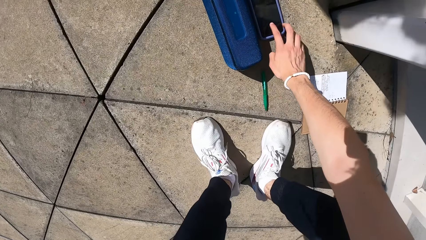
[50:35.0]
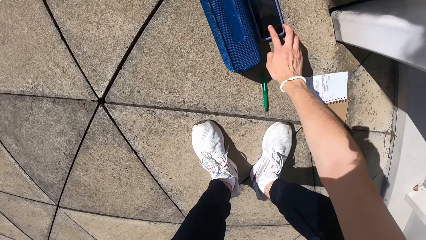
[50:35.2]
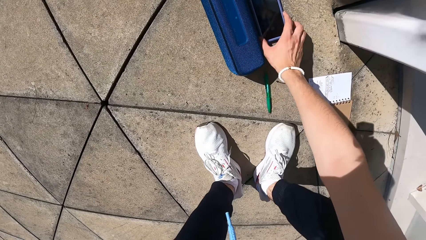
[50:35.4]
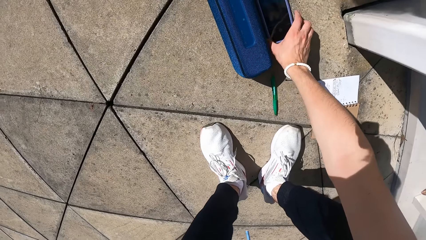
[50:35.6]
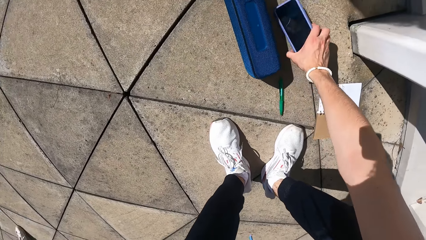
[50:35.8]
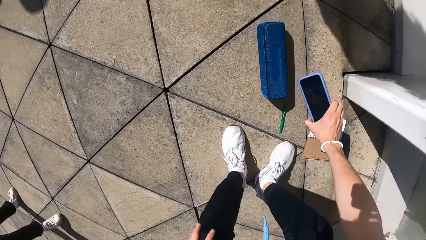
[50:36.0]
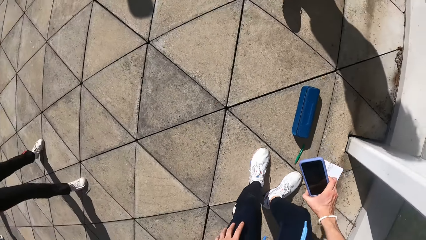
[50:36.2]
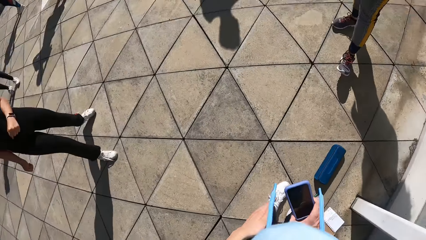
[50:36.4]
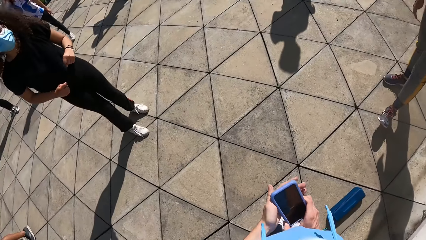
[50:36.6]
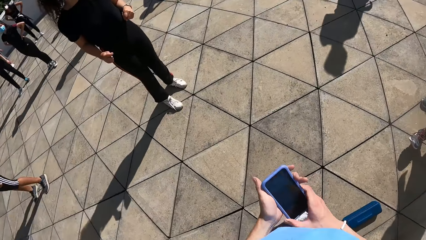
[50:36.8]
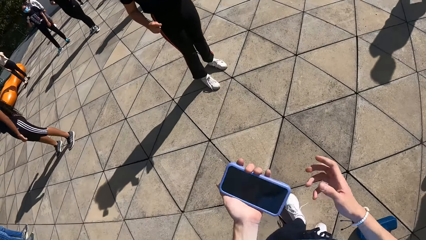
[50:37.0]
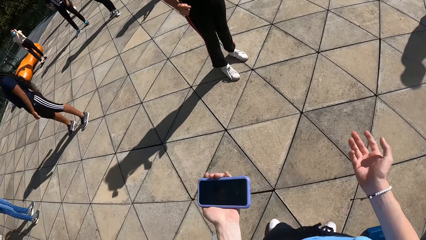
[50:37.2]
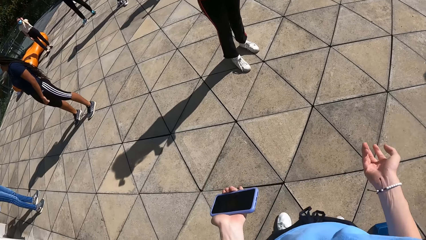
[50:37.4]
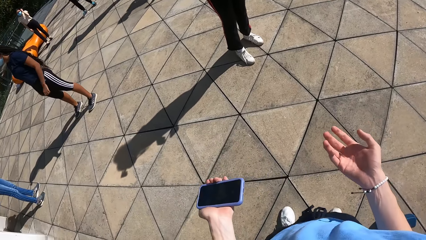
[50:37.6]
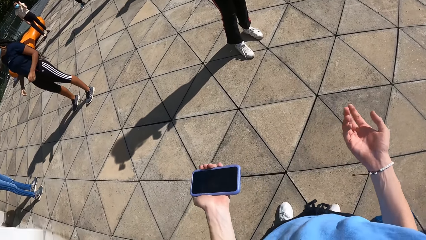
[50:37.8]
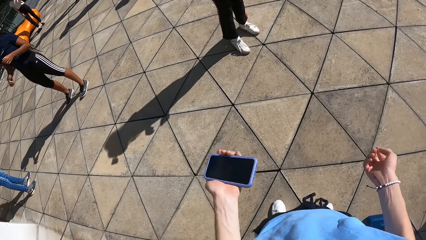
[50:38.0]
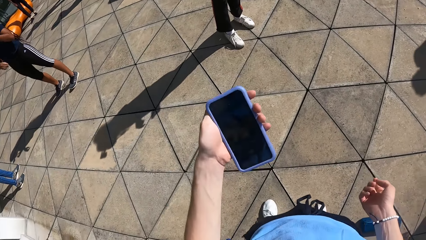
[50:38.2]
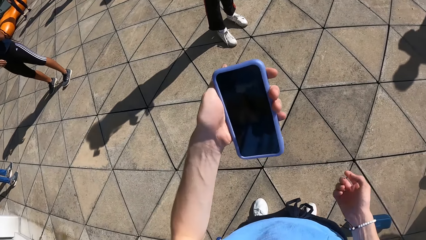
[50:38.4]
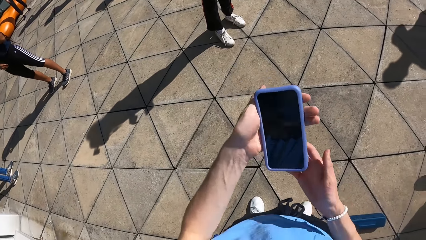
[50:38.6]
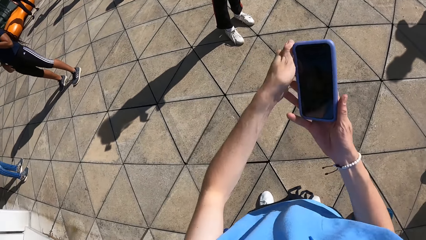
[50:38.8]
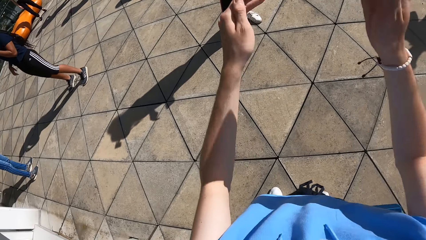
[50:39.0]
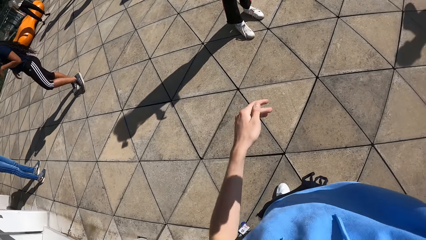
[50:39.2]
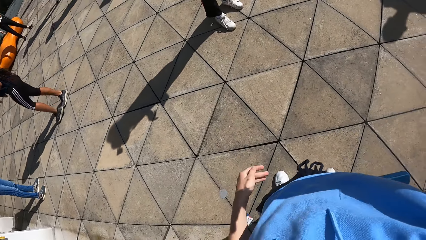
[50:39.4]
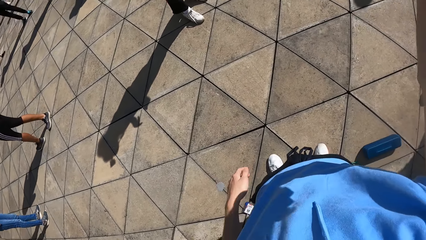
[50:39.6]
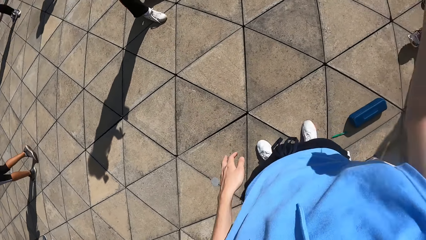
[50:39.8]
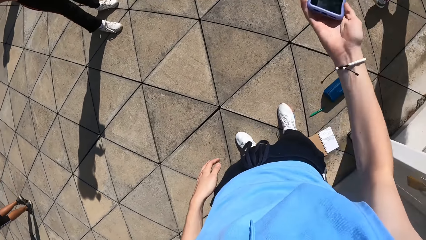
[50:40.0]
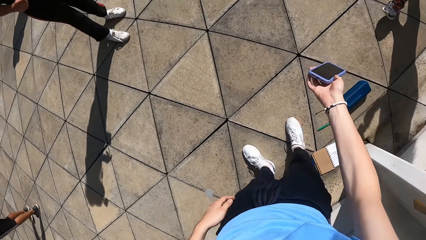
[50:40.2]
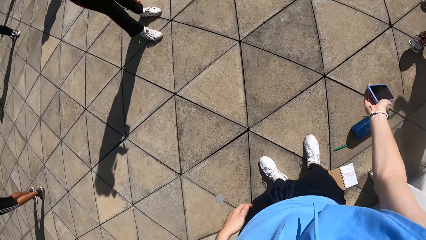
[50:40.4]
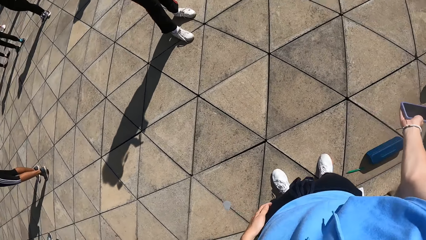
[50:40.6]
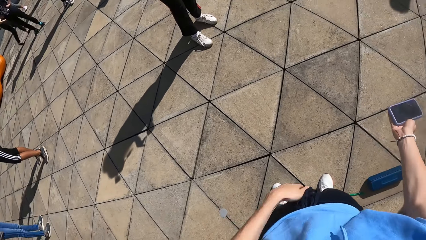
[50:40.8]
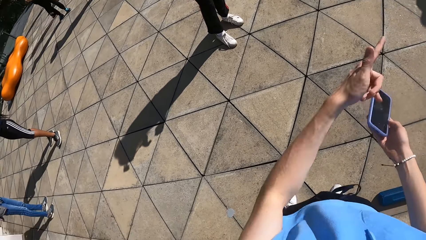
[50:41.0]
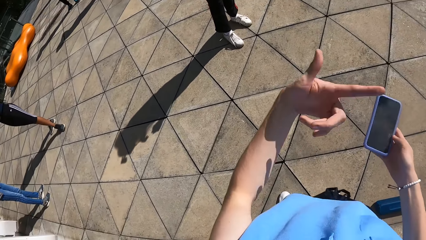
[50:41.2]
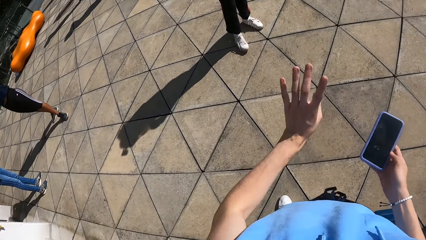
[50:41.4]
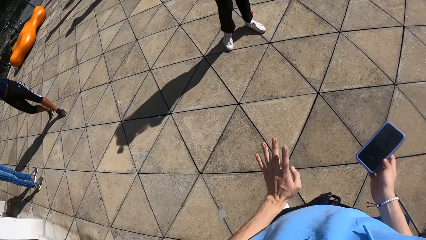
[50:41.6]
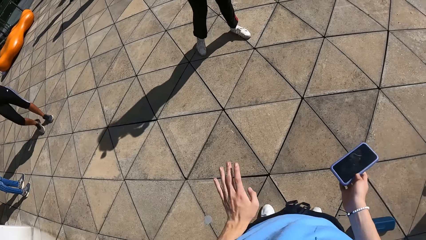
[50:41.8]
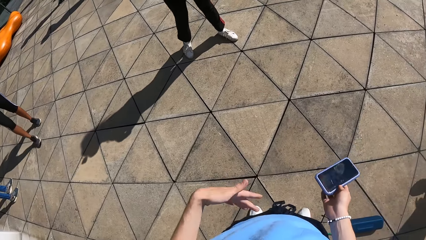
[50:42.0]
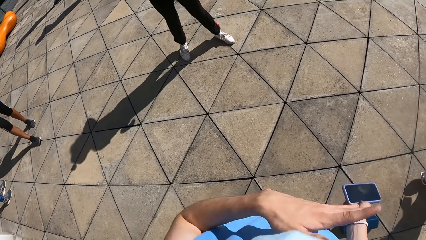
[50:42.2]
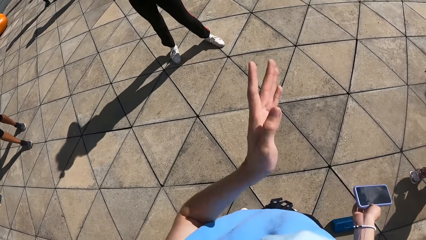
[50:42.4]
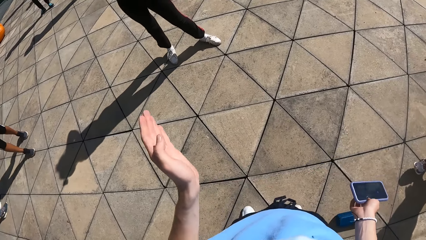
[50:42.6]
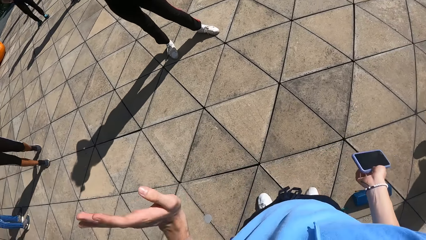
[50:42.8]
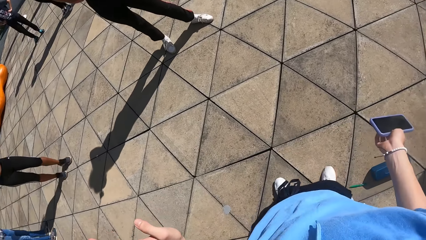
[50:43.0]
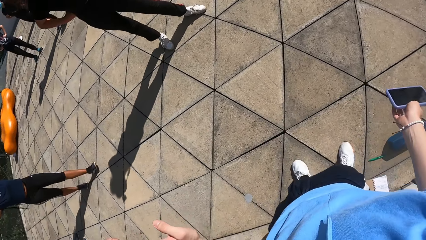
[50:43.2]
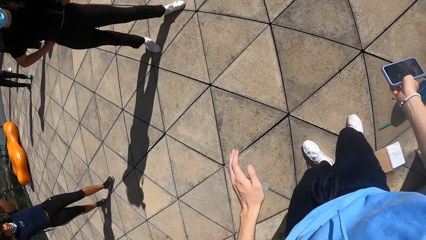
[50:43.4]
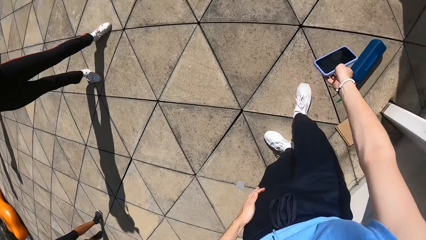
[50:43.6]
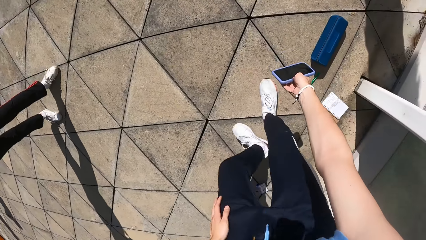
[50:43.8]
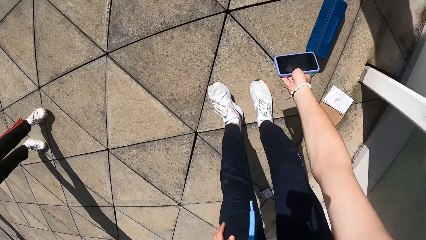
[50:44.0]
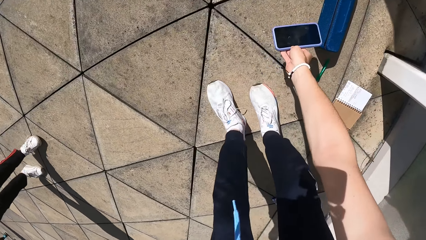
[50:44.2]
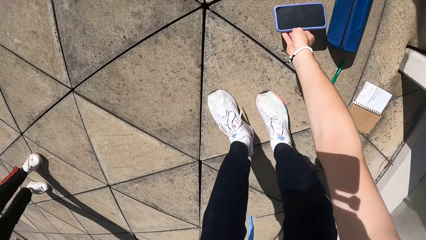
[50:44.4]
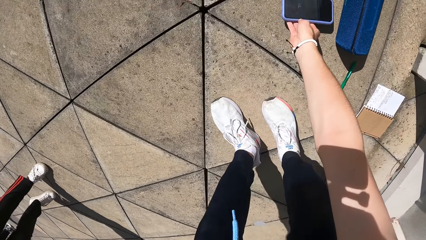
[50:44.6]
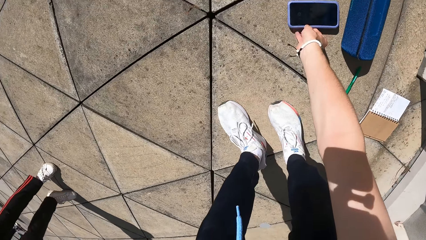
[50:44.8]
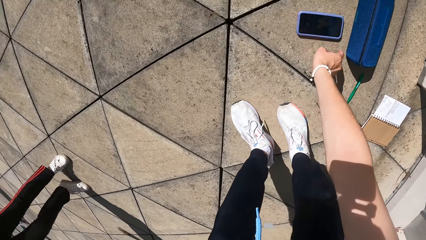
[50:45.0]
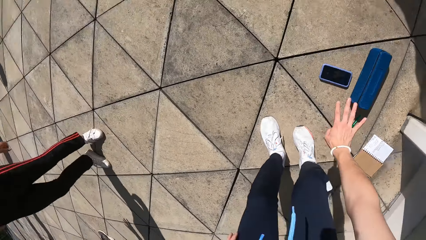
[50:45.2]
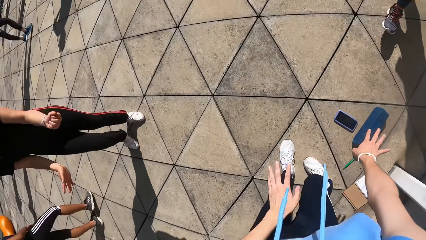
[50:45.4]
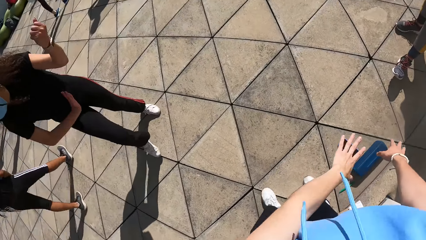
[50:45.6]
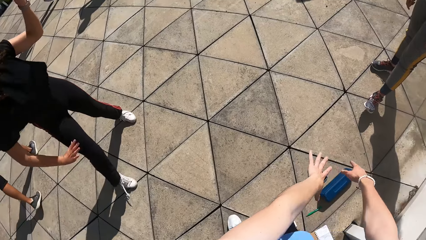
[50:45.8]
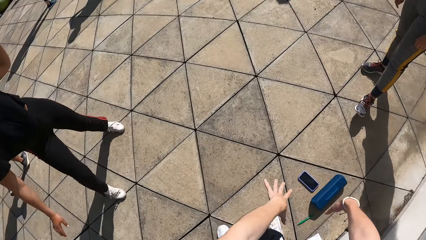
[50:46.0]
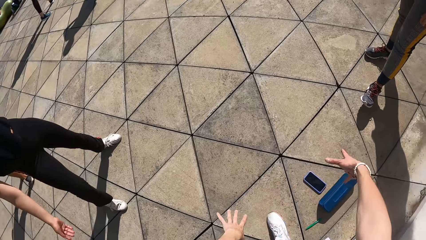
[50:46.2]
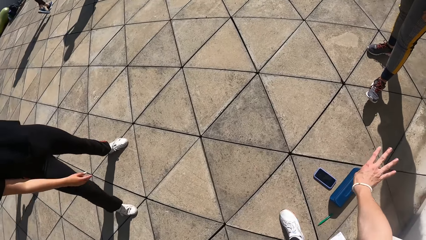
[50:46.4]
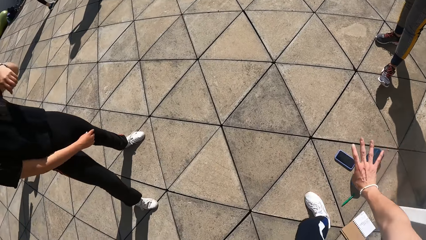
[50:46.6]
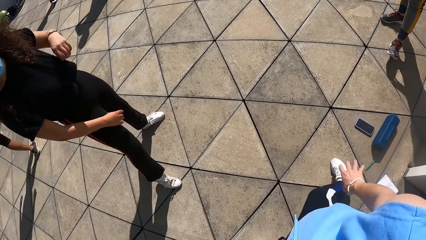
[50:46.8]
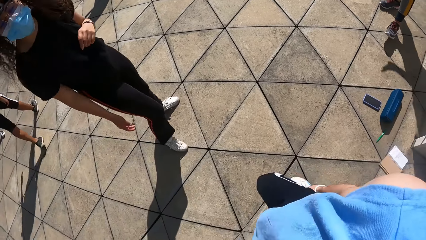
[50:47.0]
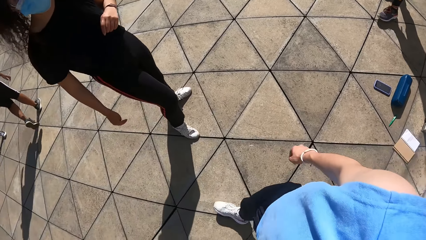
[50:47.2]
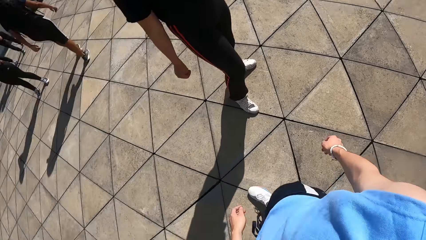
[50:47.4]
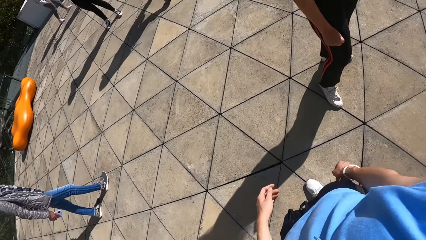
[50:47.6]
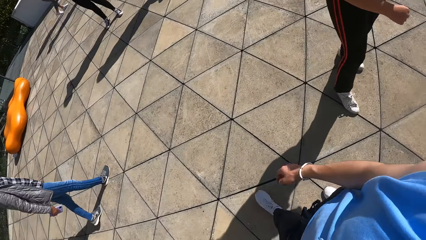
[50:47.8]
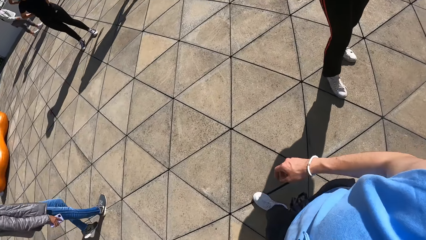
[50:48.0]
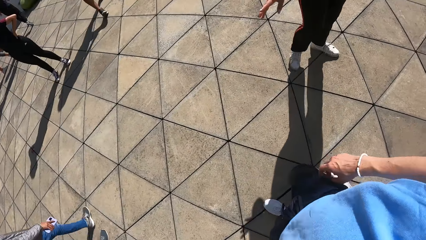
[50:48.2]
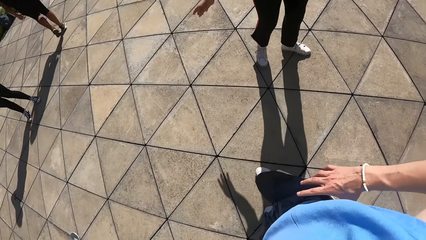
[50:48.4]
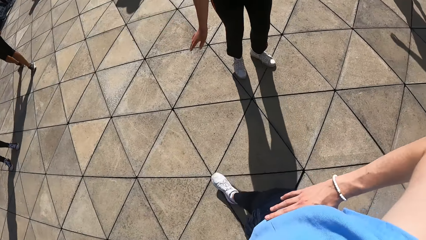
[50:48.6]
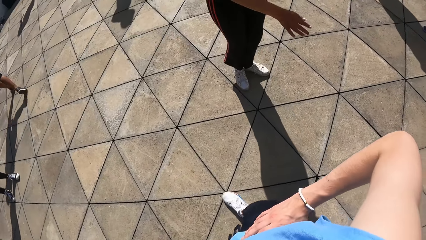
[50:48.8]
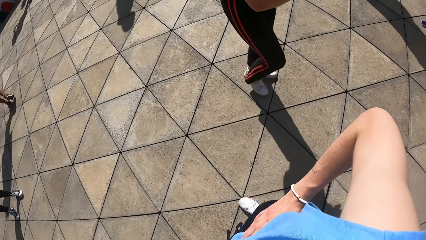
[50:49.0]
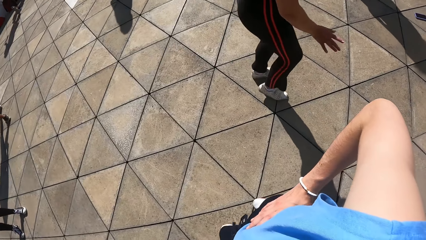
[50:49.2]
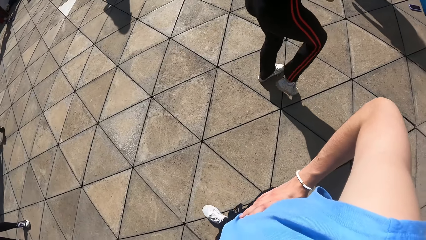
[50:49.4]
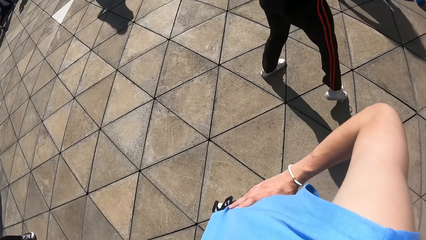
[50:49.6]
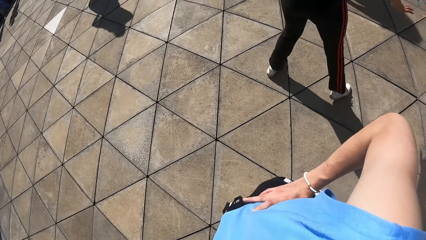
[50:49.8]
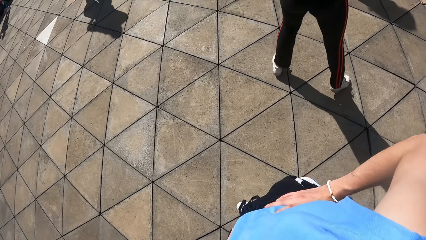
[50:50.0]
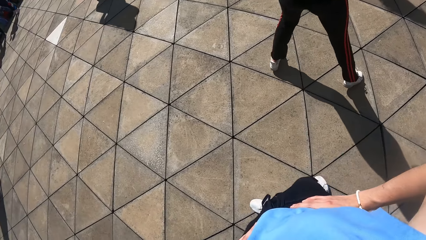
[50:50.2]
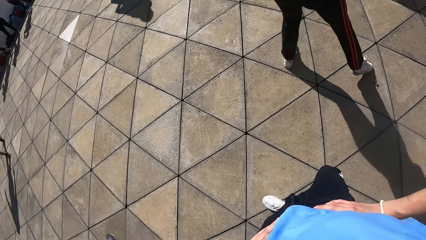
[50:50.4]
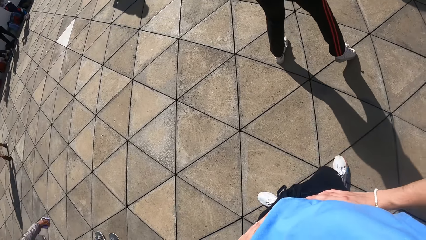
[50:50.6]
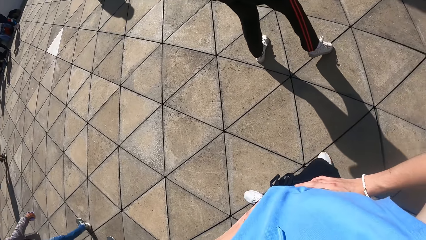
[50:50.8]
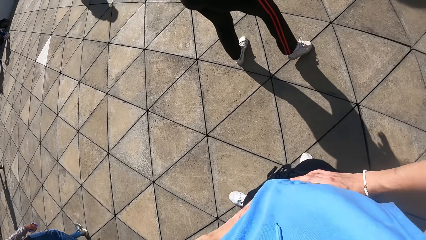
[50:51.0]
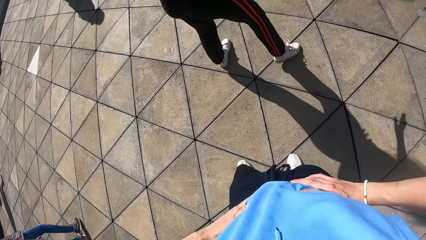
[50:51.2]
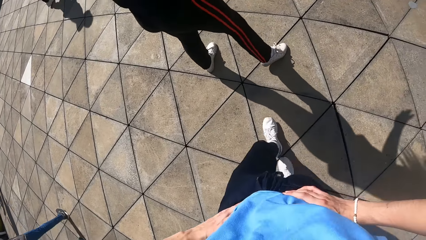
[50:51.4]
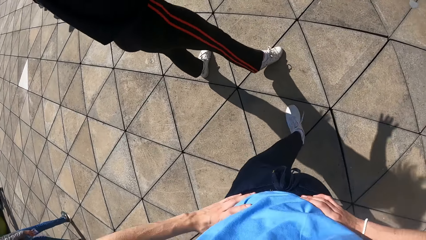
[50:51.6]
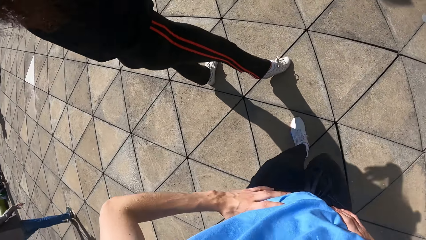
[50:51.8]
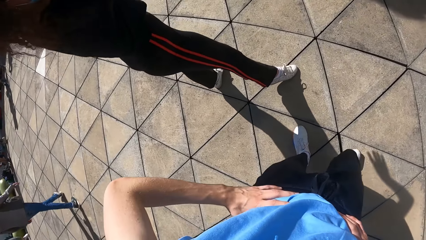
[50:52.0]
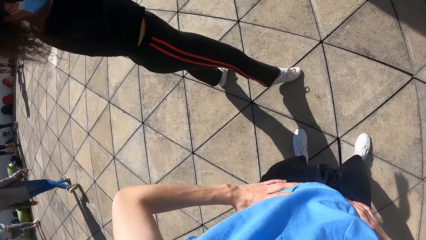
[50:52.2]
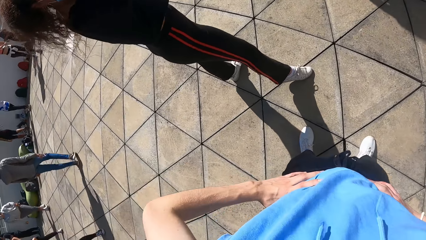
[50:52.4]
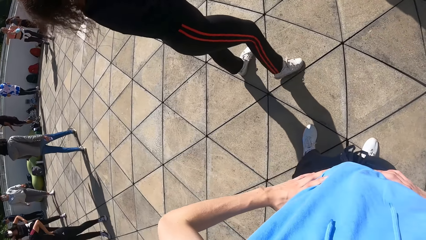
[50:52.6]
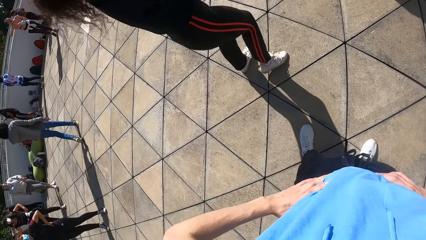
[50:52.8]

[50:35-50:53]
The camera wearer operates the phone on the ground with his right hand. He picks up the phone on the ground with his right hand. He passes the phone from his right to his left hand. He addresses the dancers. He passes the phone from his left hand to his right hand. He places the phone on the ground with his right hand. He addresses the dancers. He dances. He walks away from the phone on the ground, on the slab.
